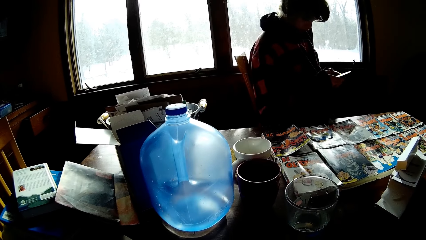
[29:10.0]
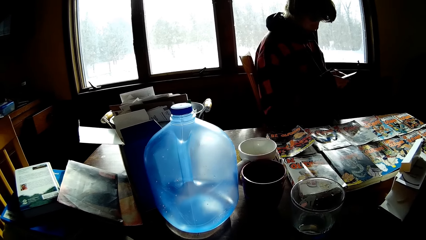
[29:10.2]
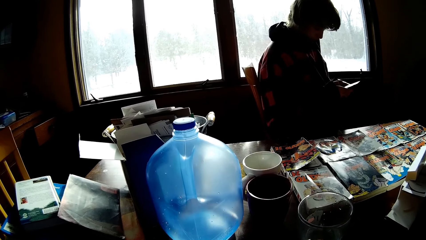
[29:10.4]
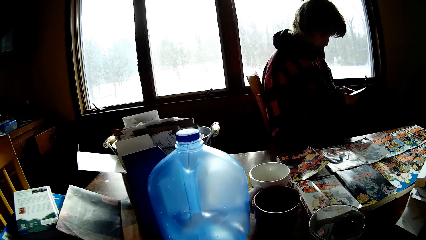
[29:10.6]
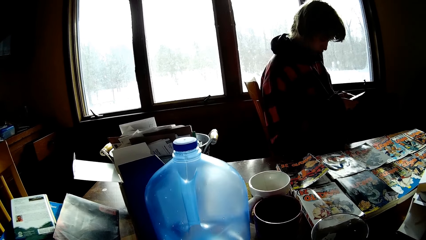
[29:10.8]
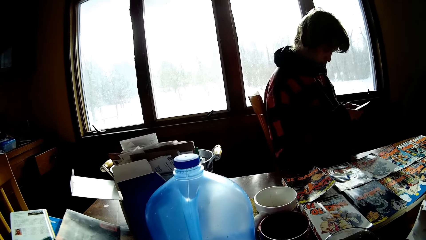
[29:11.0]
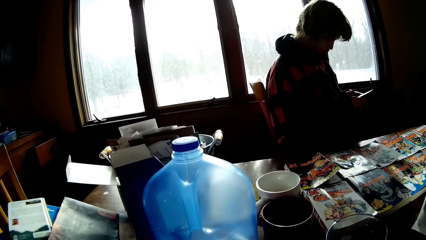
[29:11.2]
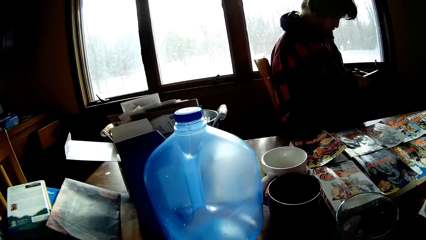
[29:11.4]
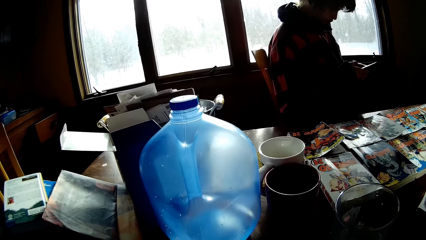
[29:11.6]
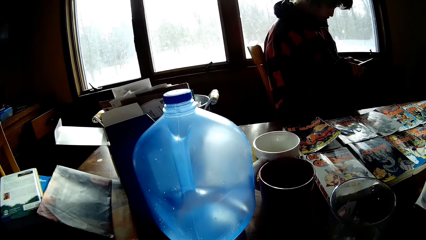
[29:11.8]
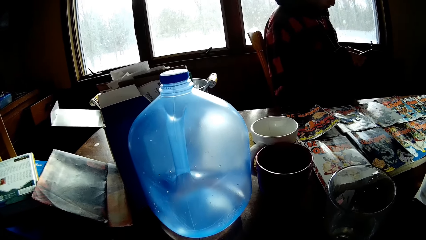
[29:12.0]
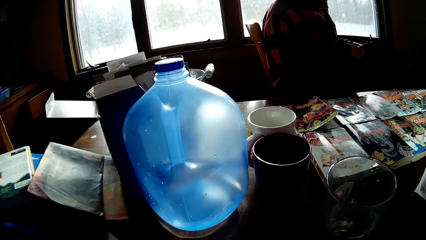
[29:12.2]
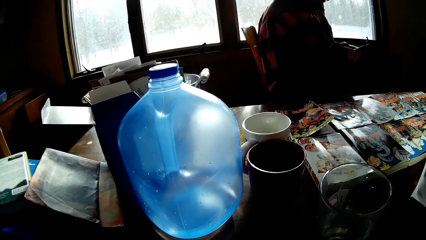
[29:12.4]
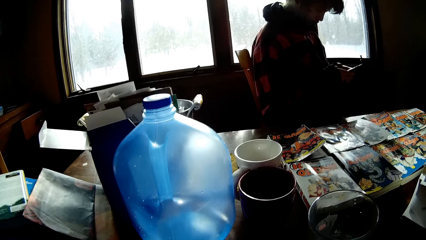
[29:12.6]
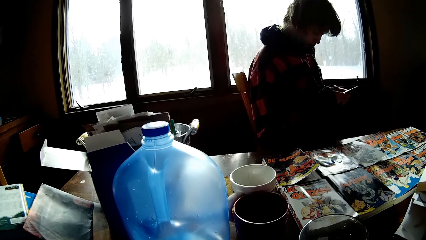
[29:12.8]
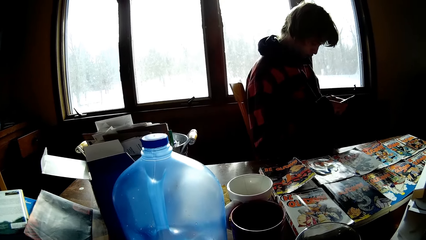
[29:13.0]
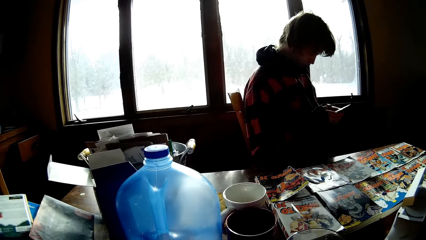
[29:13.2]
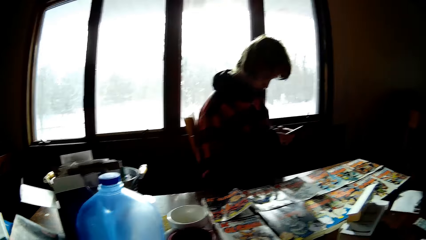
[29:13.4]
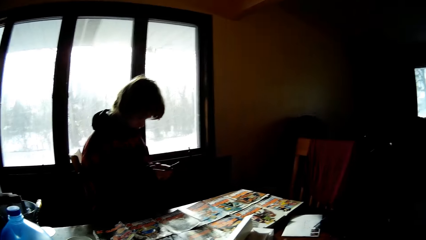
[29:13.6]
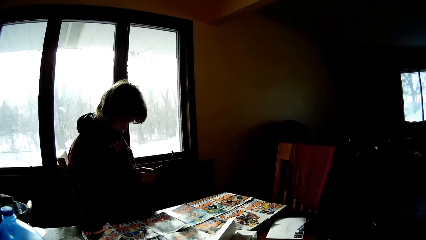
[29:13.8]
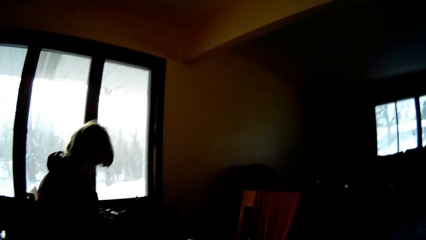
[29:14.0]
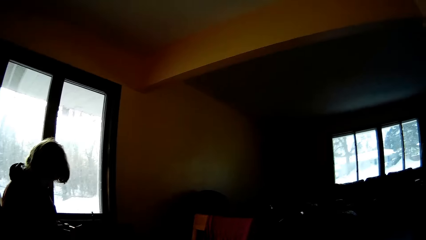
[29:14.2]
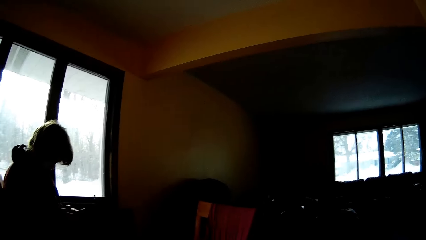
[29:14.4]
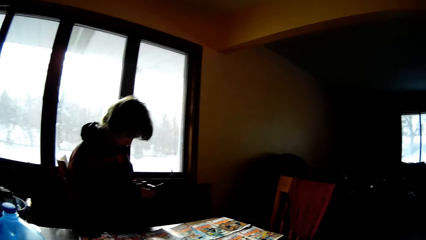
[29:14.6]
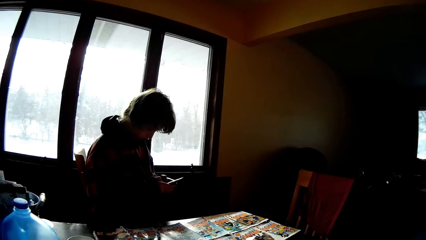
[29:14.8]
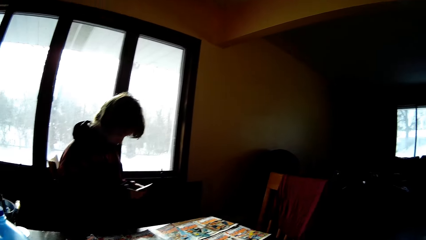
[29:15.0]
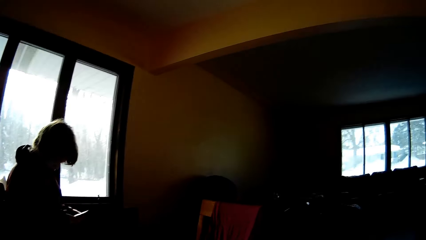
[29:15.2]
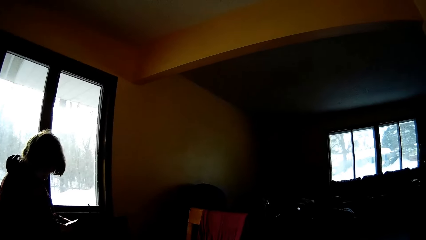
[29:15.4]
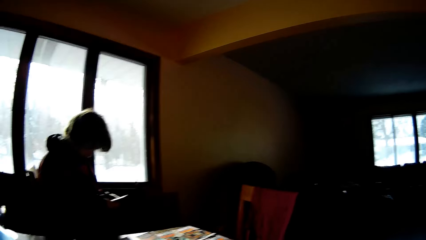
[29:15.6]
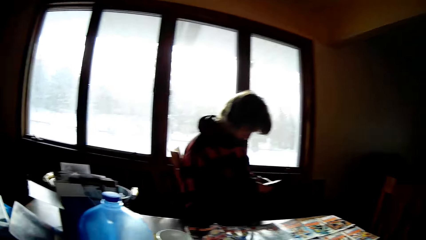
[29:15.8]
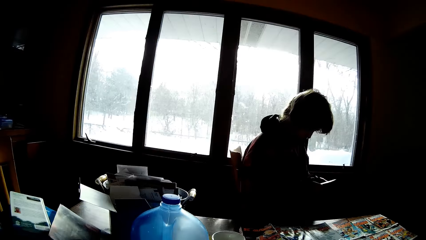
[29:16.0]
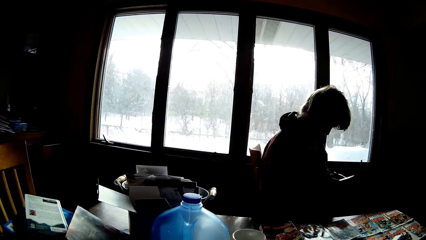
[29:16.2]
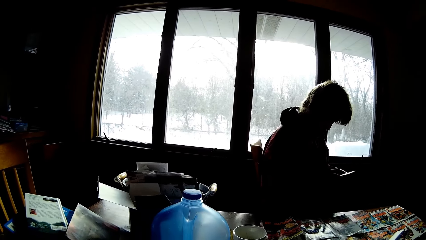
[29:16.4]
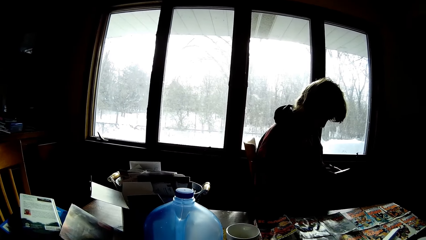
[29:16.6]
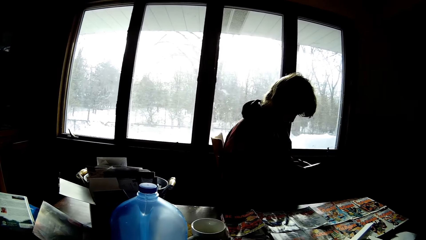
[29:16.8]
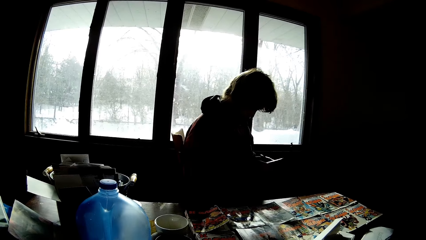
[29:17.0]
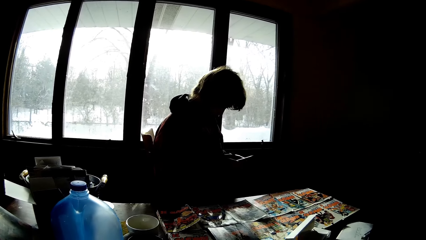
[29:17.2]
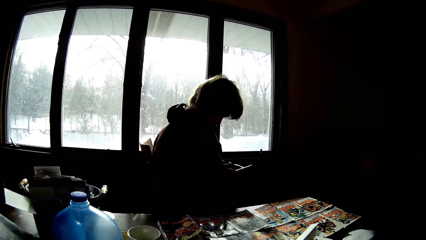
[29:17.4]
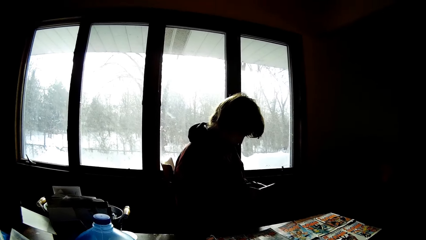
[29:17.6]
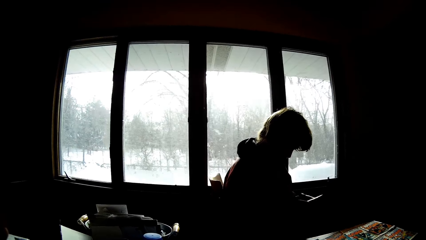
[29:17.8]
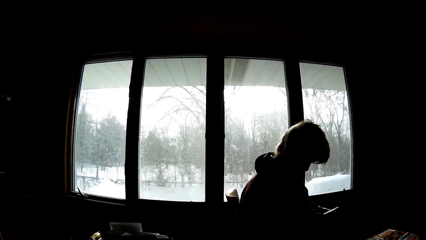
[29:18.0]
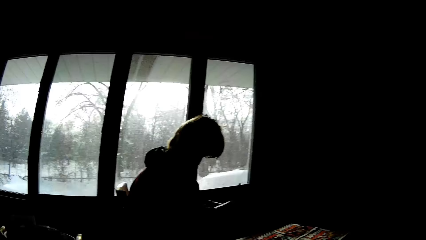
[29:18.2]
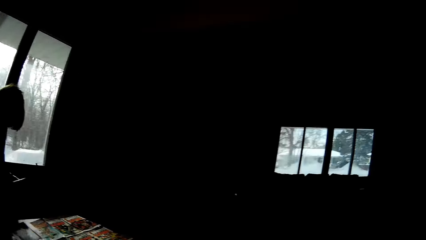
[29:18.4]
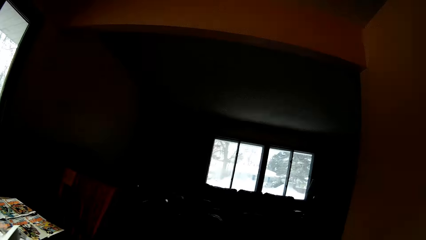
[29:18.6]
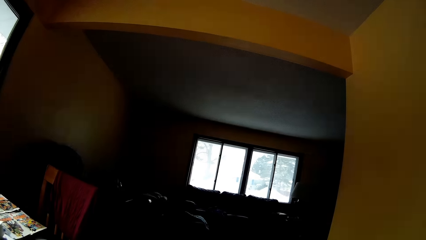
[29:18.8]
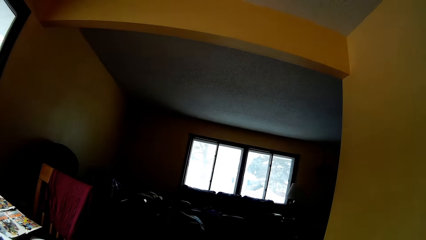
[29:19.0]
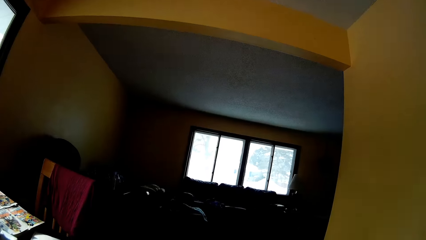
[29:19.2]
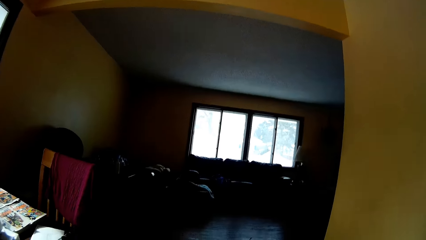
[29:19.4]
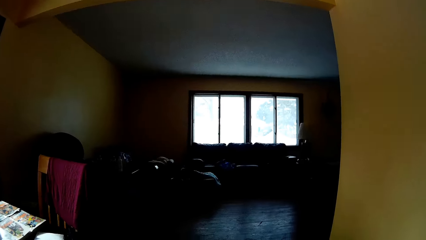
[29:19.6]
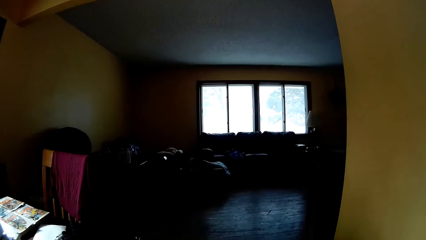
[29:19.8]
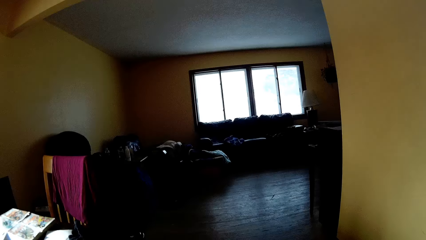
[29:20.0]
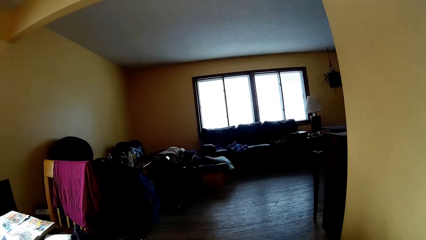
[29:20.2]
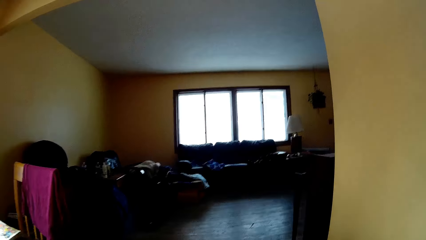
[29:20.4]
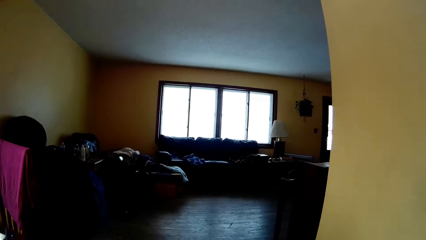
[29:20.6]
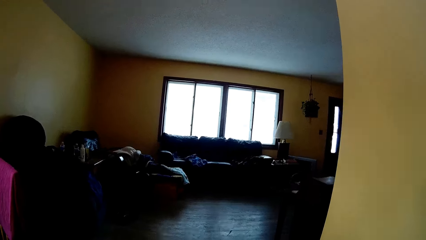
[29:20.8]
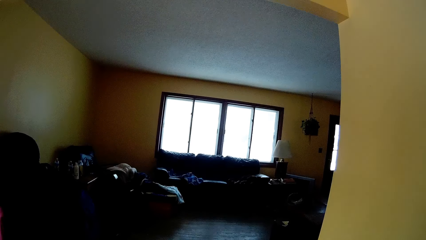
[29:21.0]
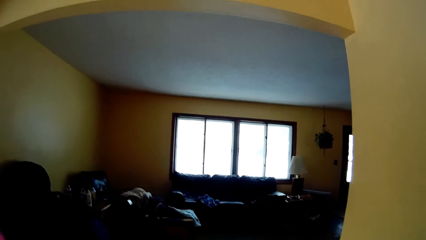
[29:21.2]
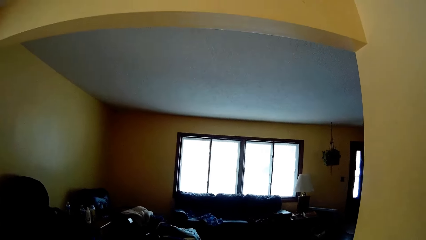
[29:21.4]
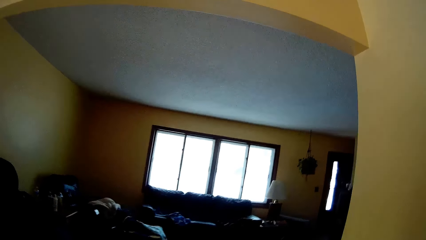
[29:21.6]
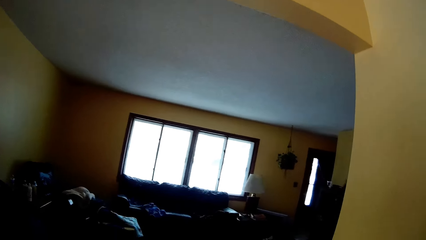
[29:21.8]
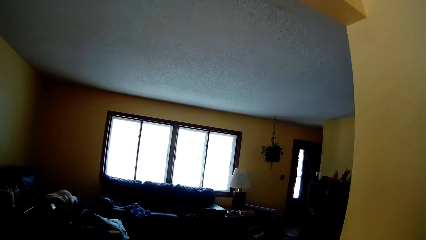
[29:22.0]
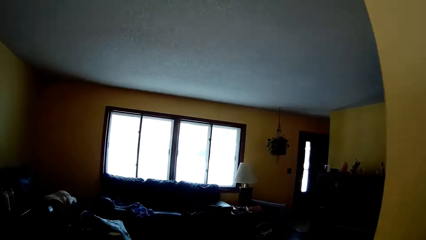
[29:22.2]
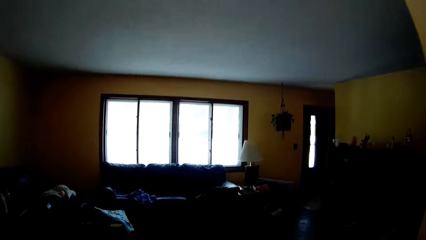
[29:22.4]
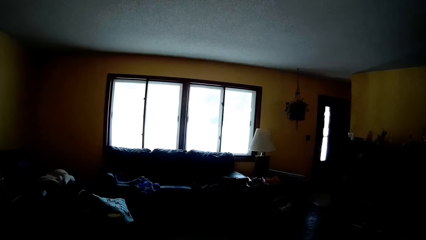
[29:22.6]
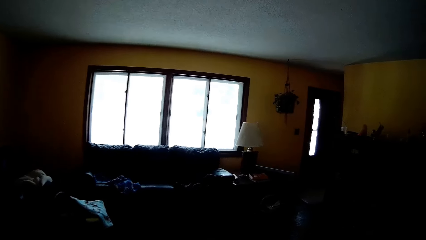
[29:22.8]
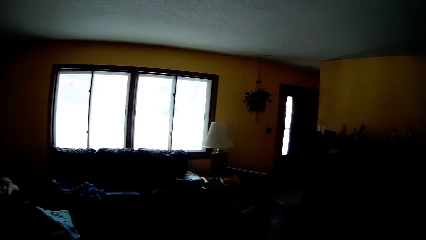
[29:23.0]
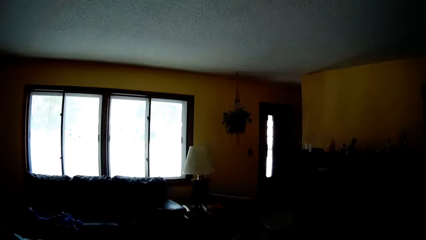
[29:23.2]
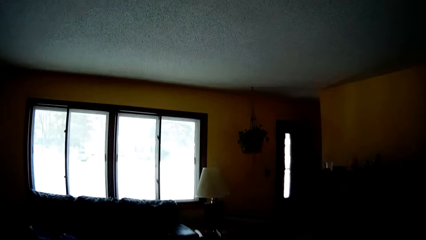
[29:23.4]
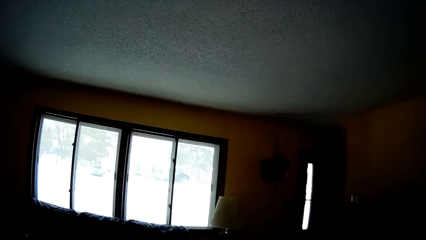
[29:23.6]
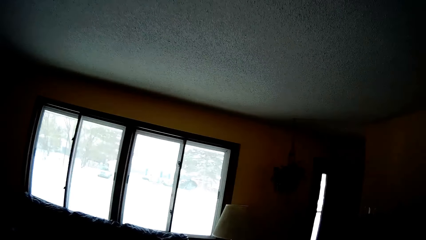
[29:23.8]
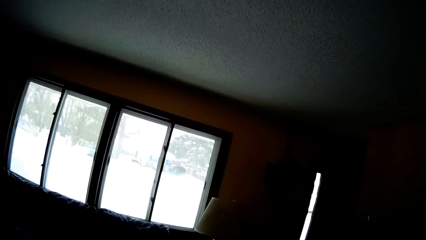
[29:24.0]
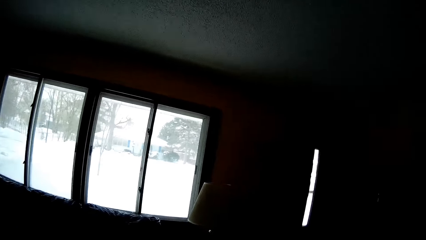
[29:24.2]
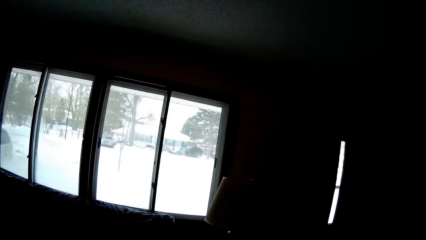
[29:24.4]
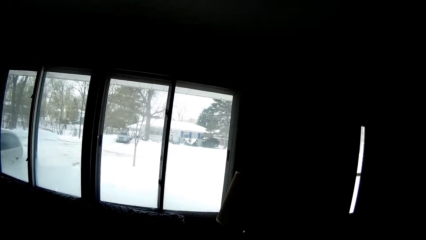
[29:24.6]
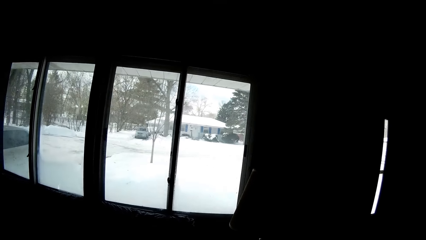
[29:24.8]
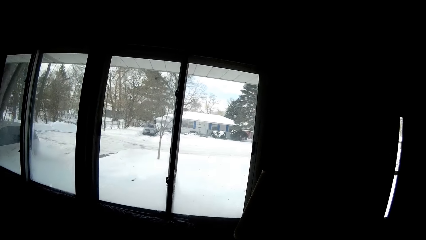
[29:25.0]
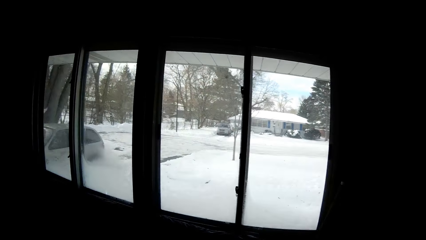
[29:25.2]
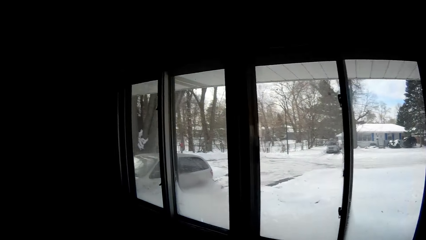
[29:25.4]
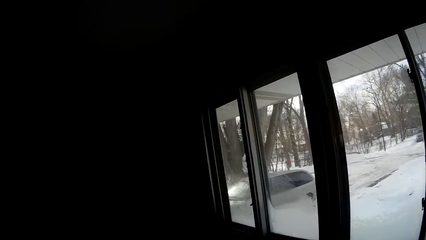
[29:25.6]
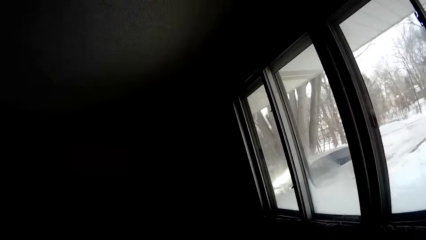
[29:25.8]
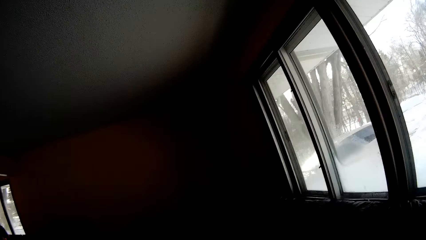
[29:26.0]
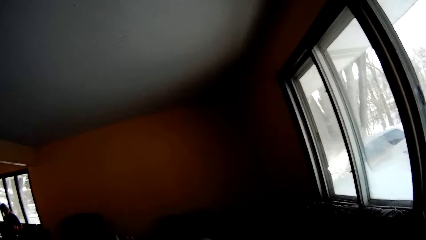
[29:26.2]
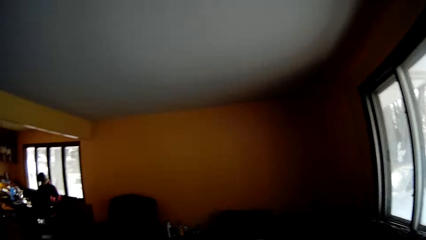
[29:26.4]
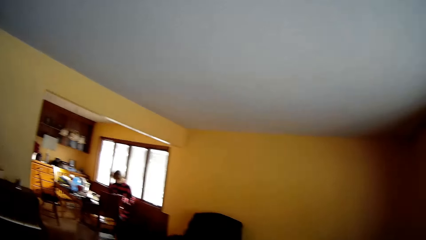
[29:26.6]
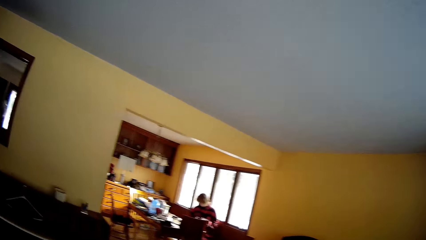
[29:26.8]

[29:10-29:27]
The camera wearer looks around. A man looks at the magazine. The camera wearer moves around.
